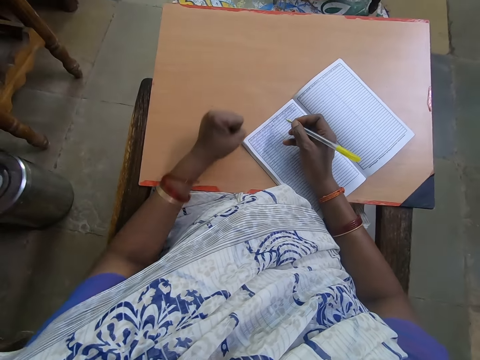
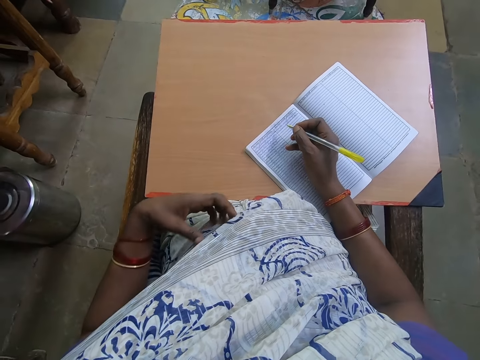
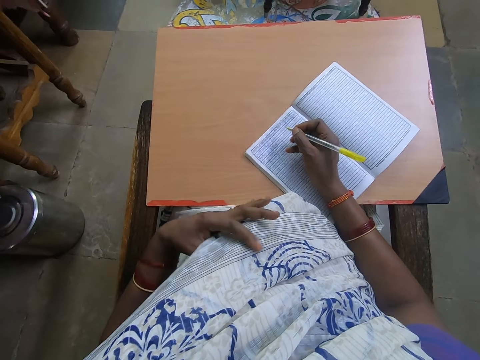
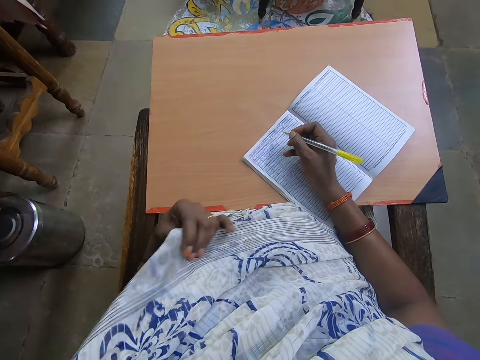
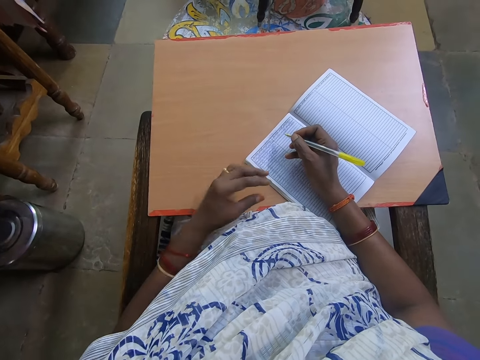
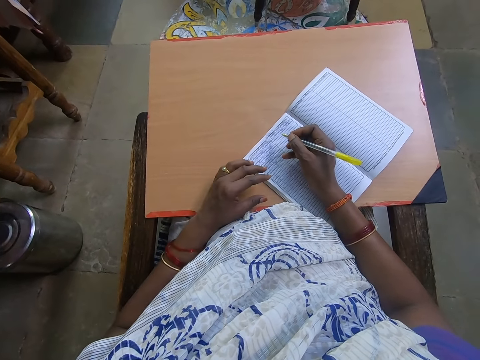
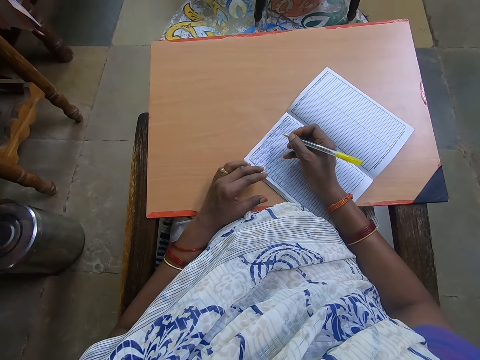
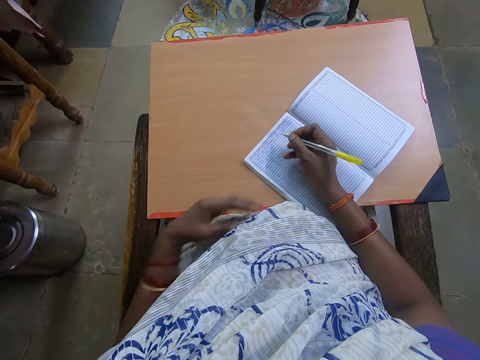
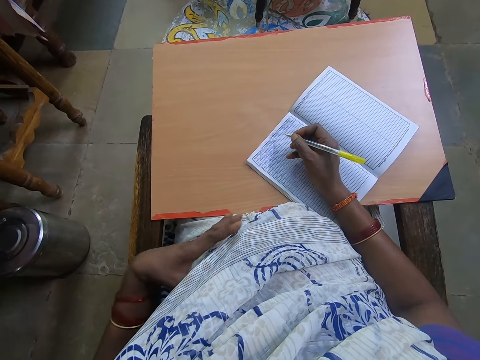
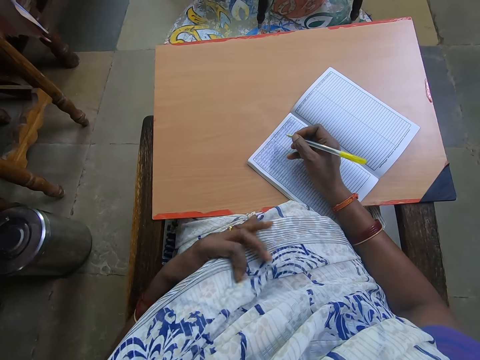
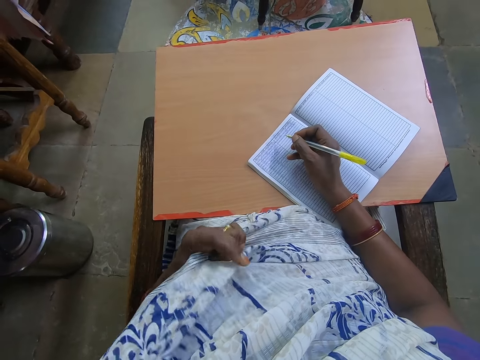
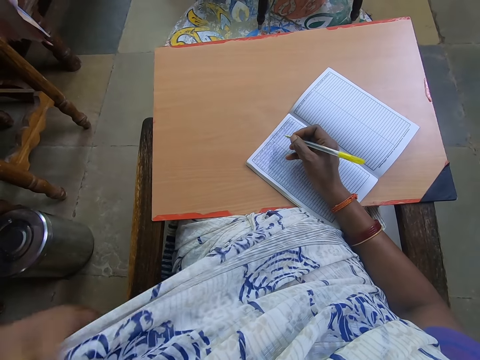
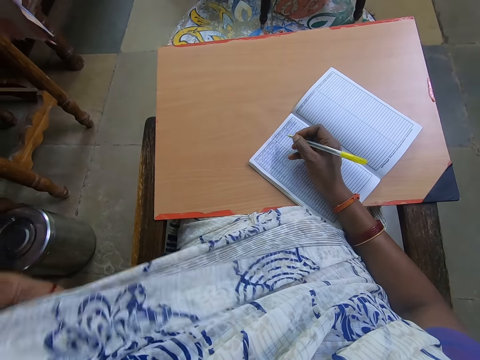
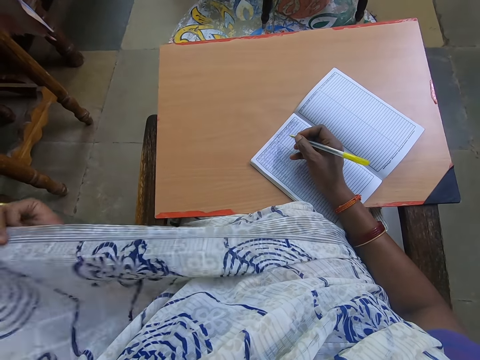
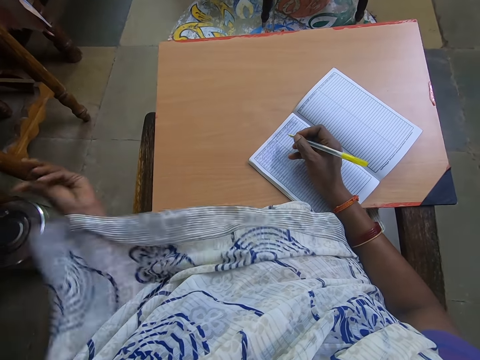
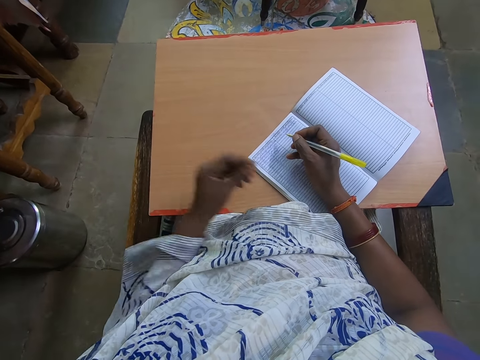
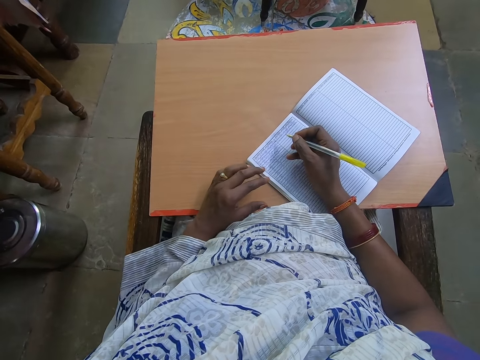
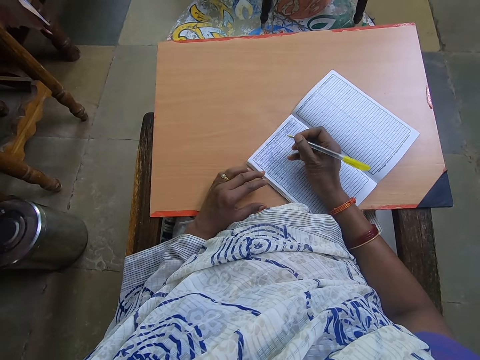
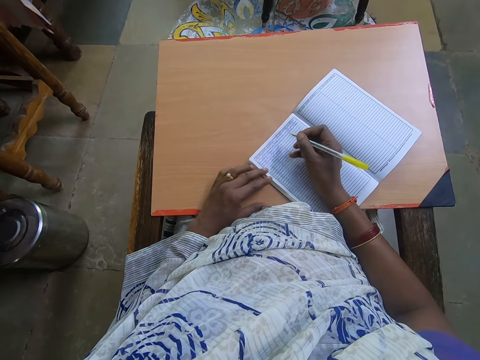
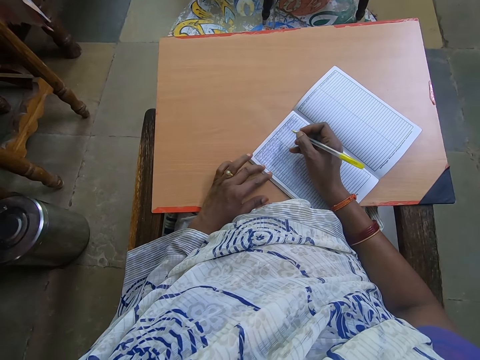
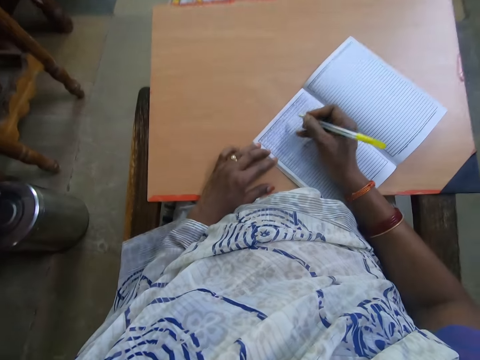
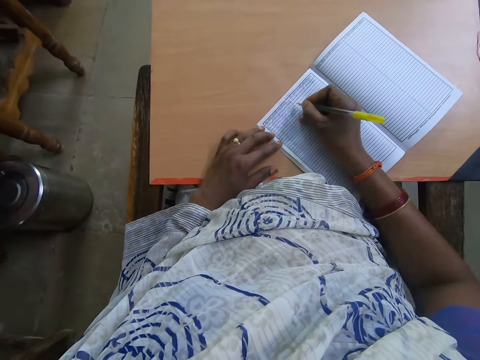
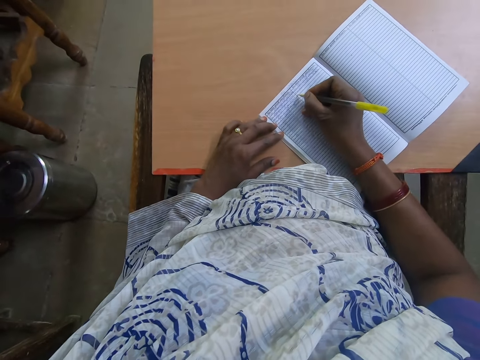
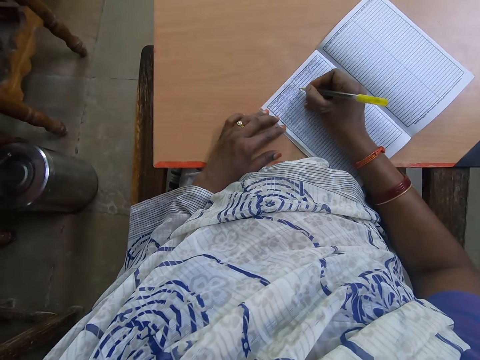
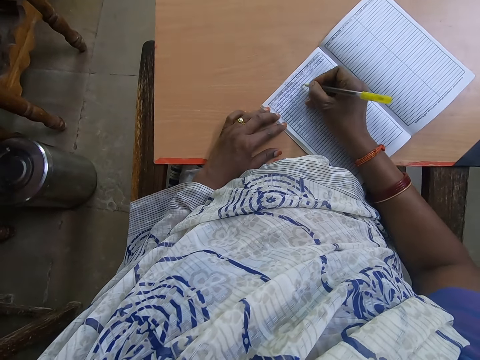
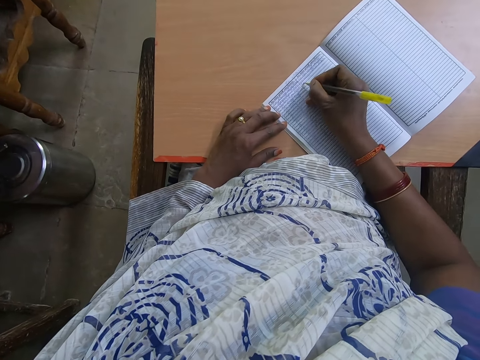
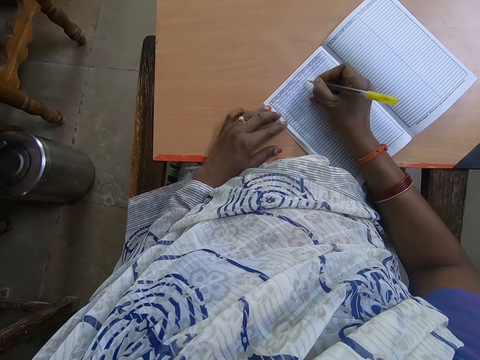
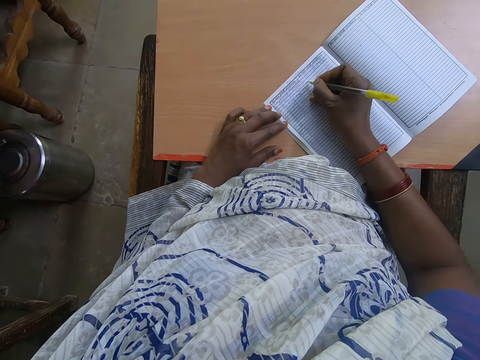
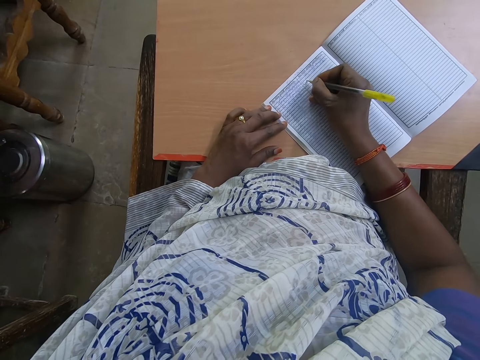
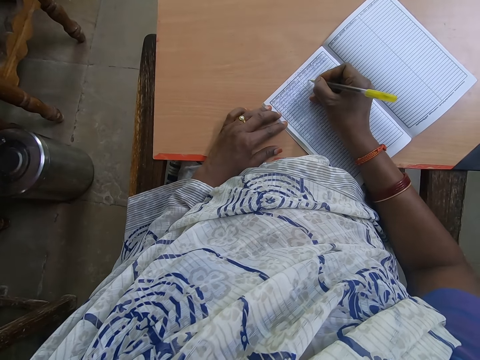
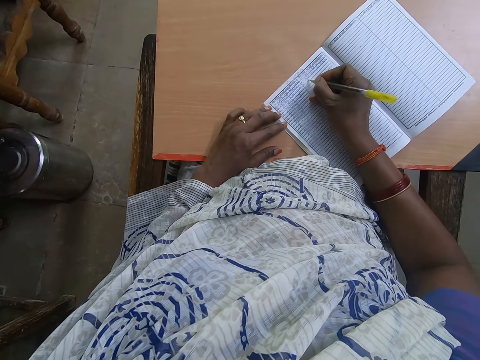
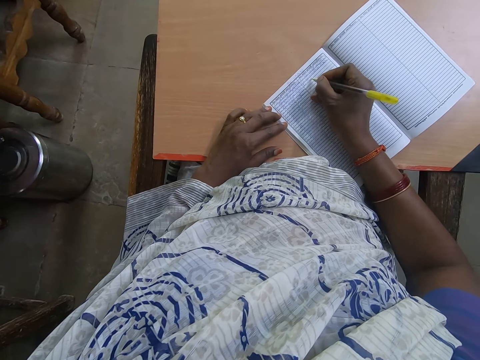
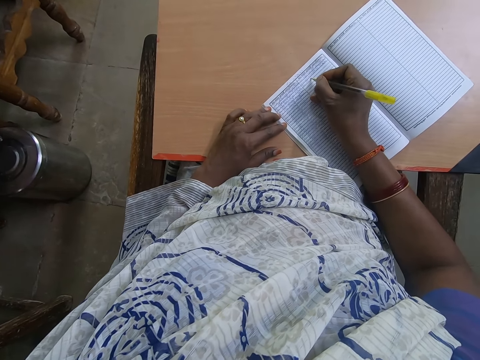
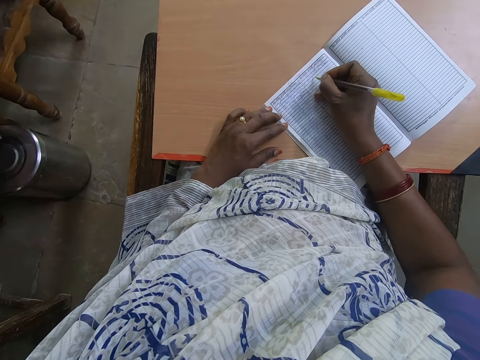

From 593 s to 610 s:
The camera wearer holds her scarf. She looks around. She writes in a book.

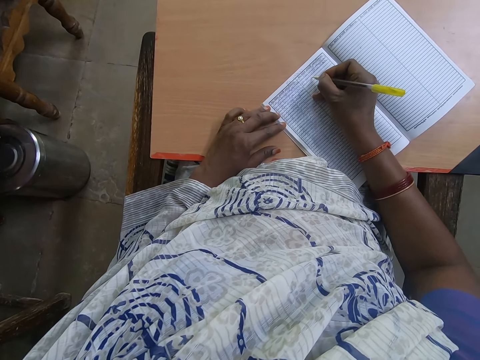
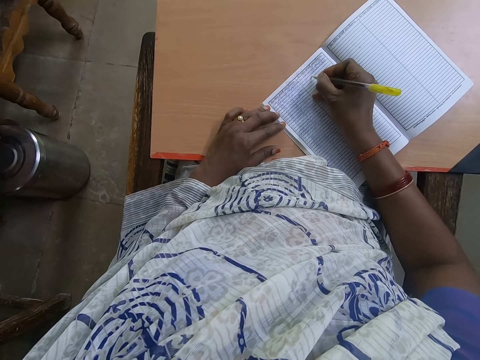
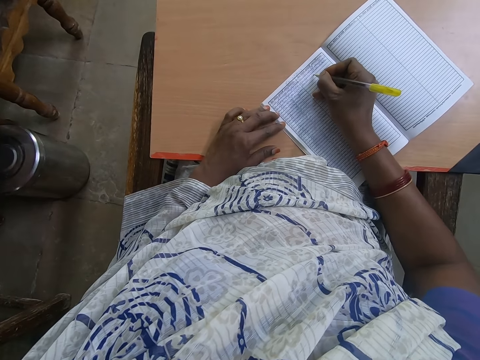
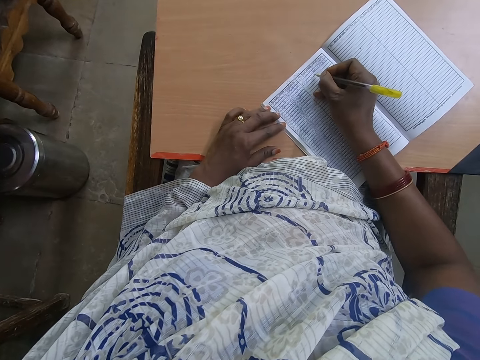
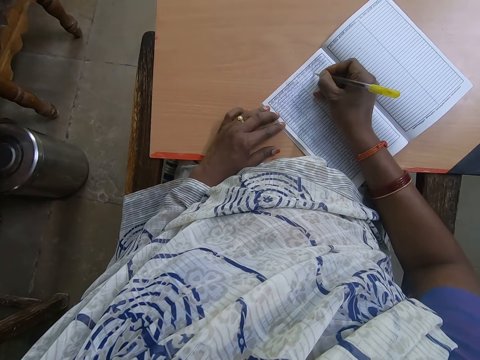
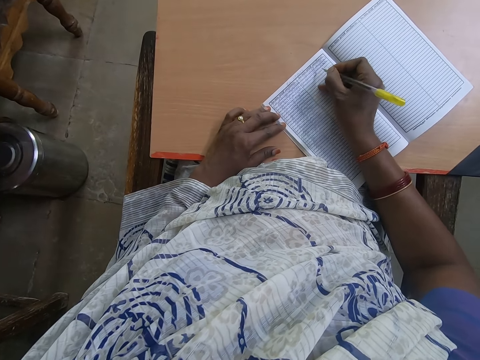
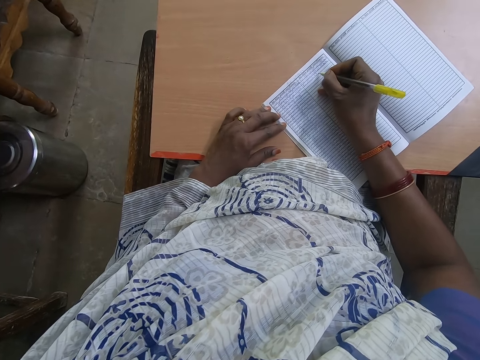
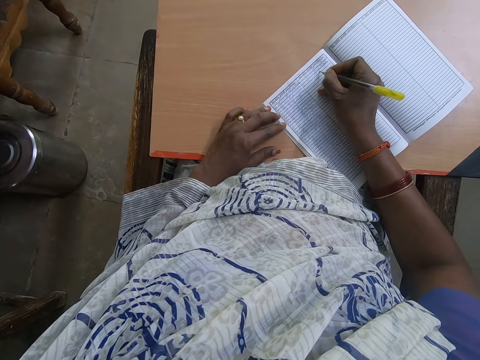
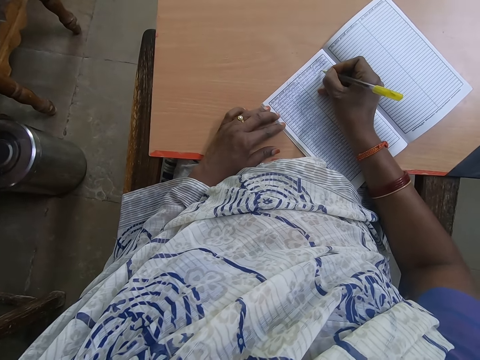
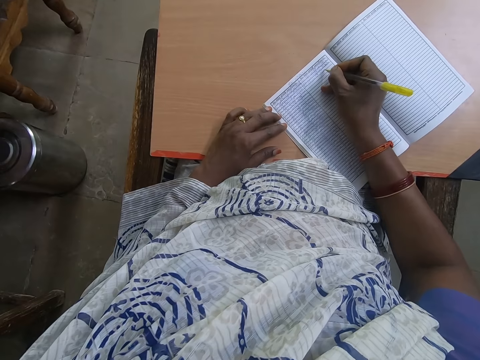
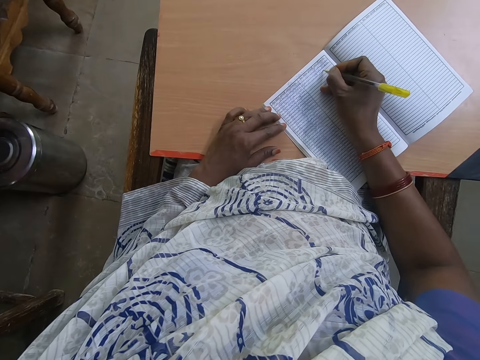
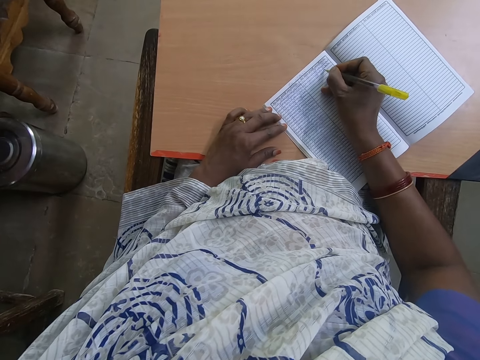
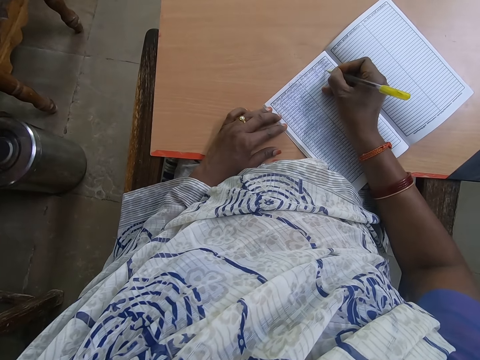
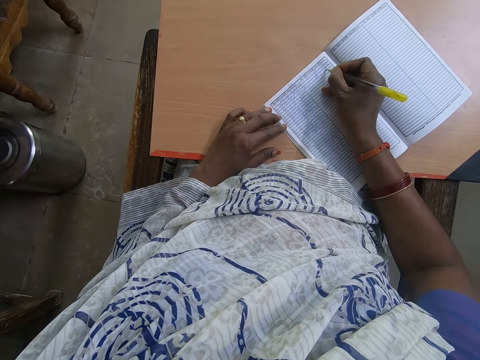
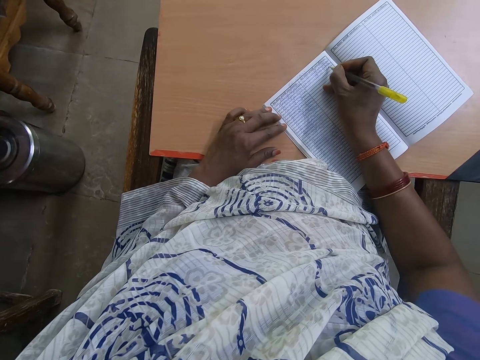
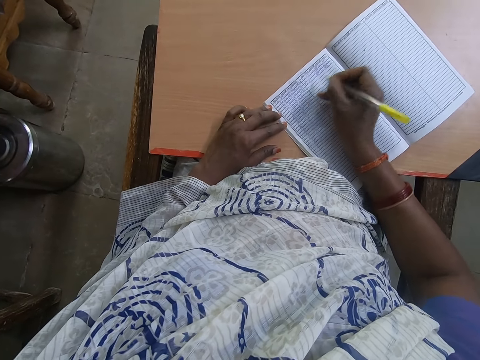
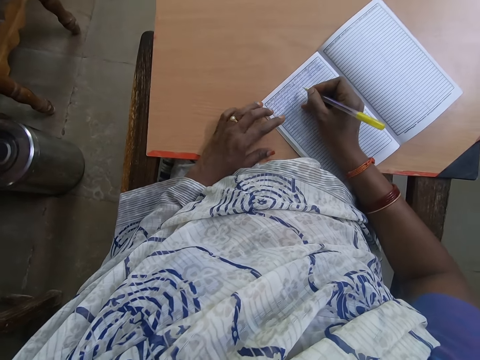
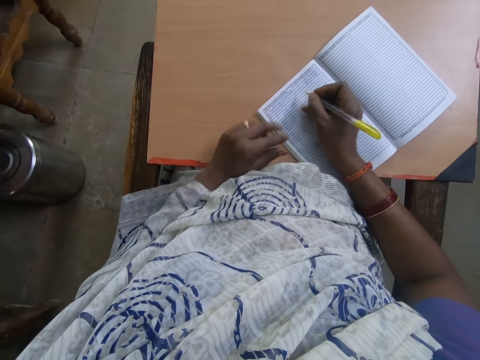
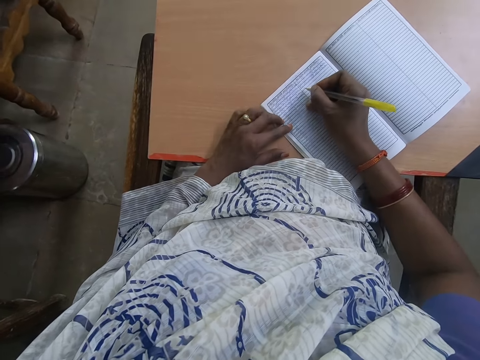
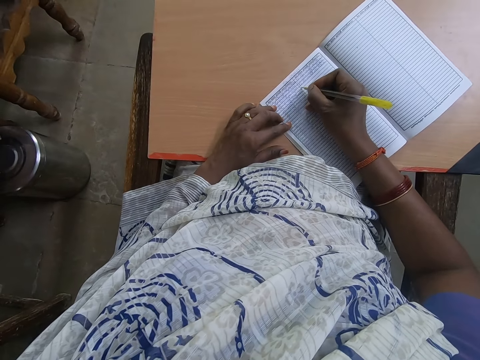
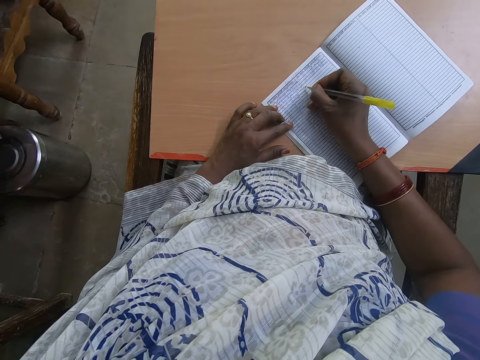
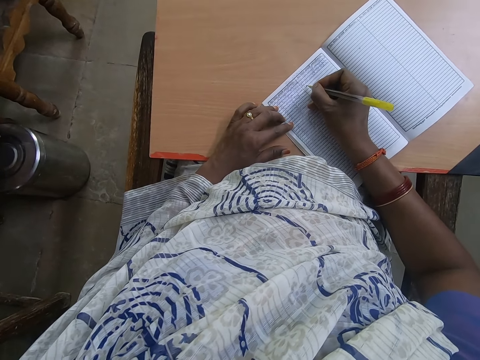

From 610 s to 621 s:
The camera wearer moves her left hand fingers. She writes on the book.
